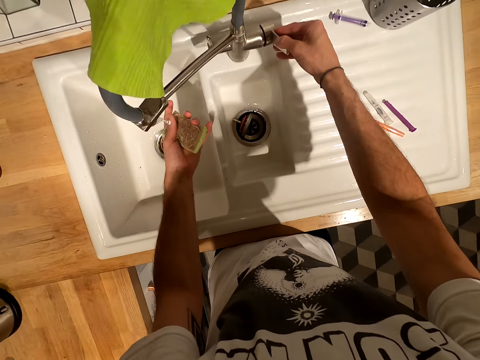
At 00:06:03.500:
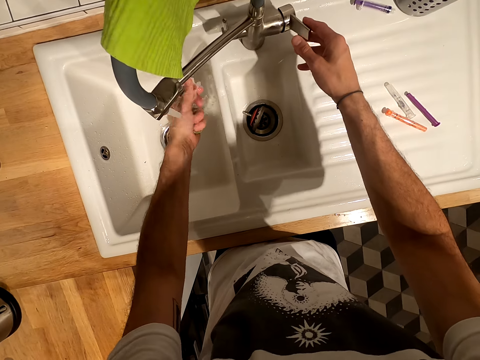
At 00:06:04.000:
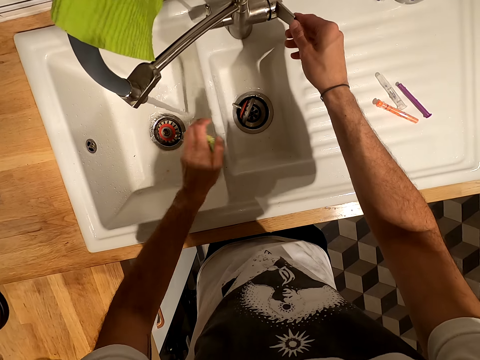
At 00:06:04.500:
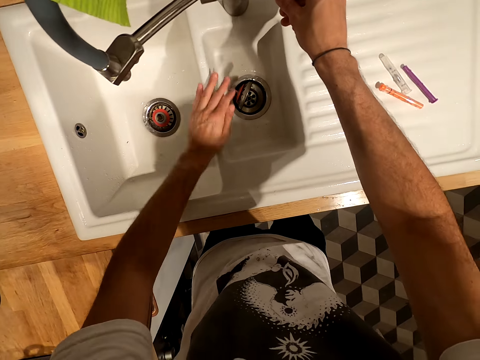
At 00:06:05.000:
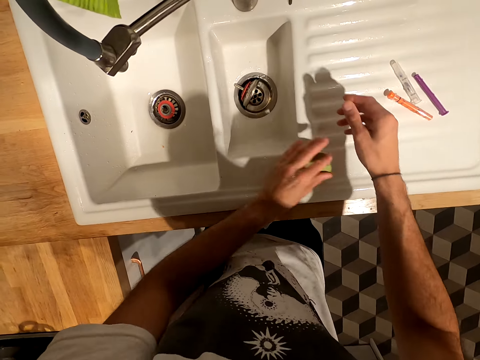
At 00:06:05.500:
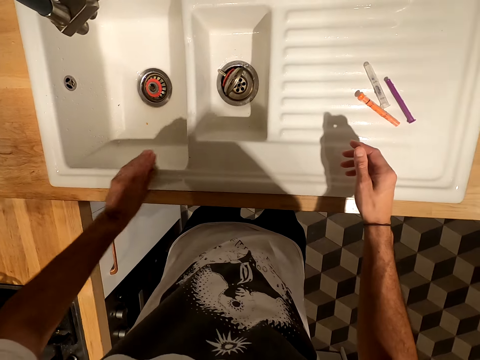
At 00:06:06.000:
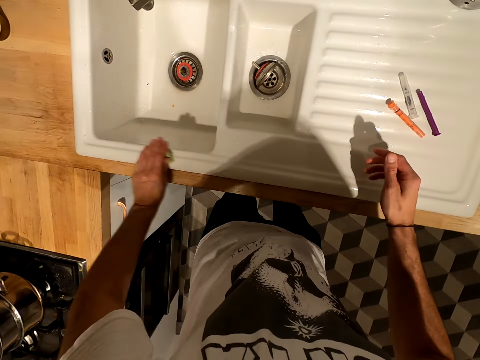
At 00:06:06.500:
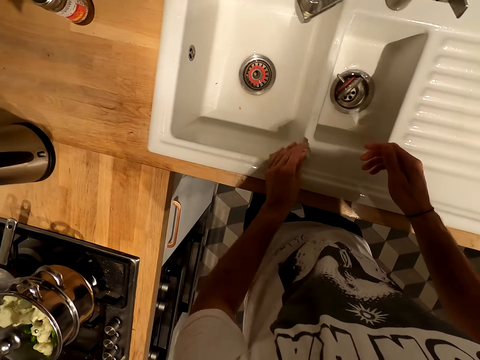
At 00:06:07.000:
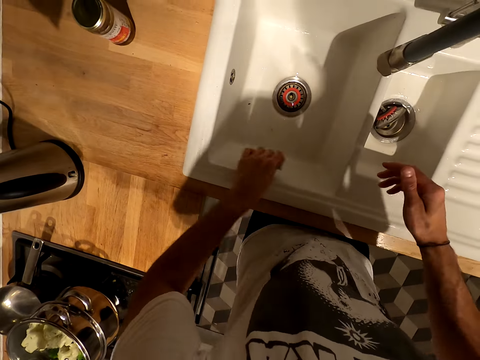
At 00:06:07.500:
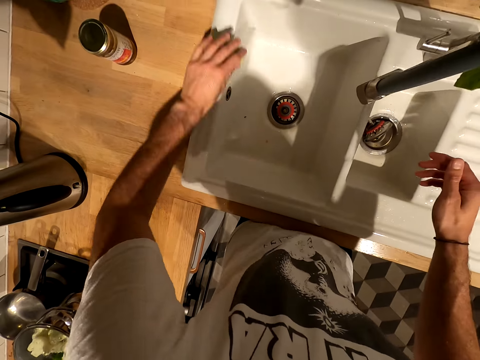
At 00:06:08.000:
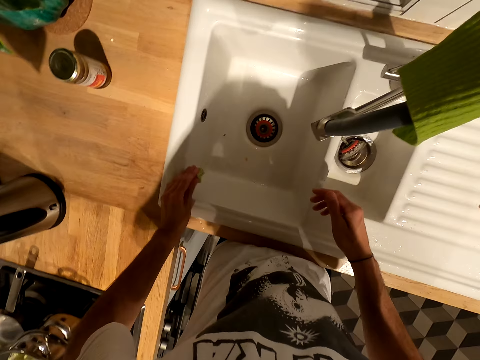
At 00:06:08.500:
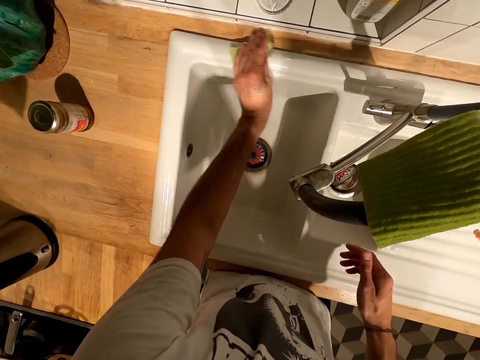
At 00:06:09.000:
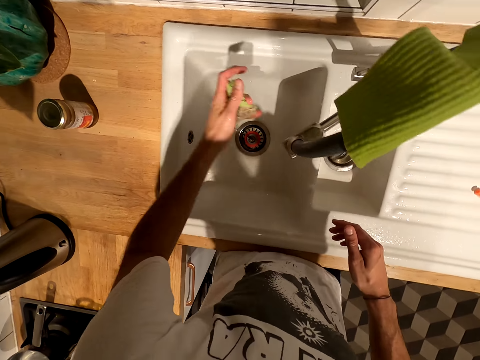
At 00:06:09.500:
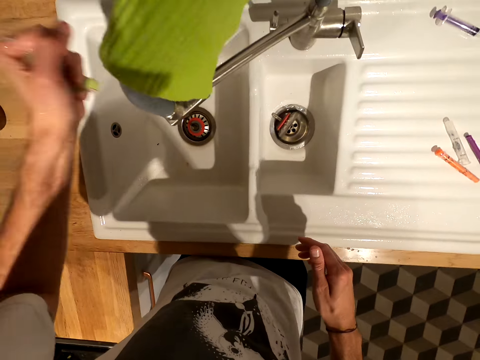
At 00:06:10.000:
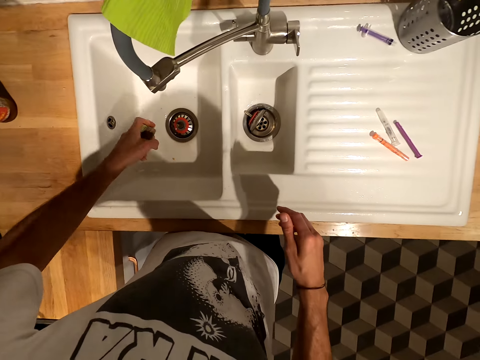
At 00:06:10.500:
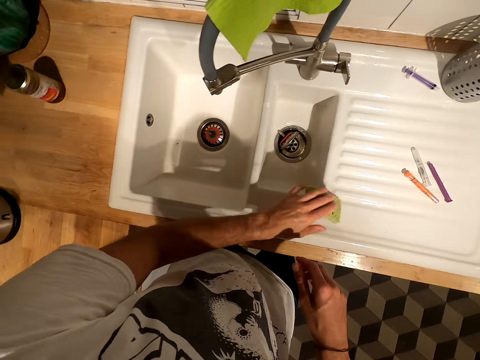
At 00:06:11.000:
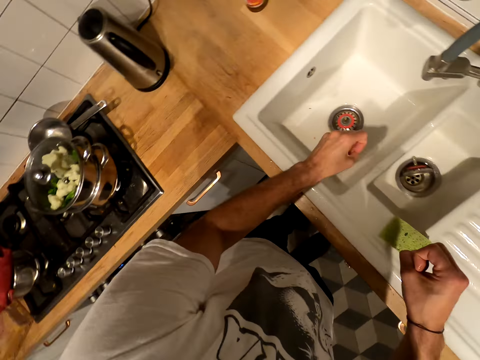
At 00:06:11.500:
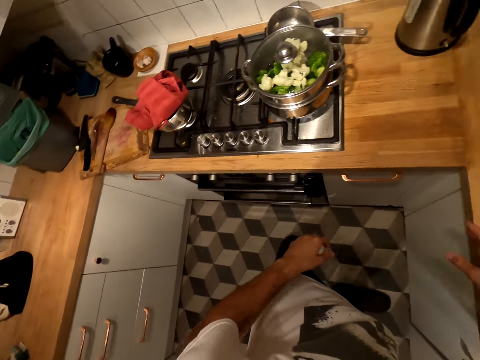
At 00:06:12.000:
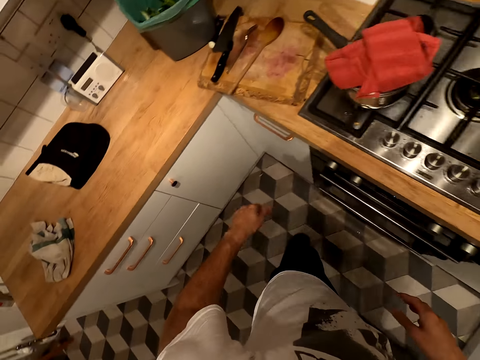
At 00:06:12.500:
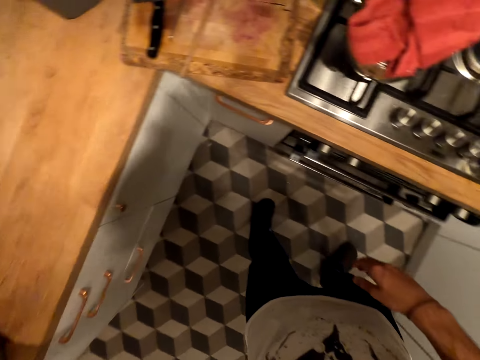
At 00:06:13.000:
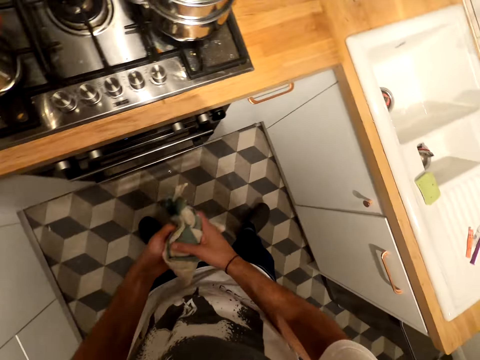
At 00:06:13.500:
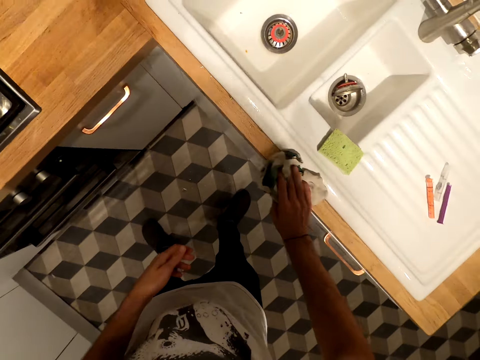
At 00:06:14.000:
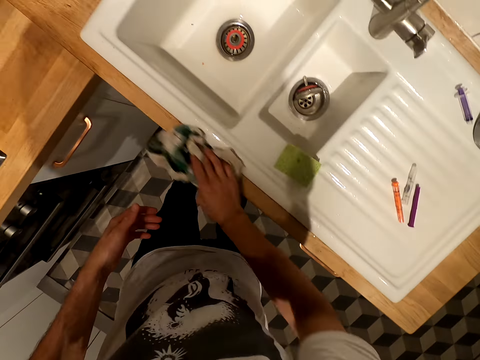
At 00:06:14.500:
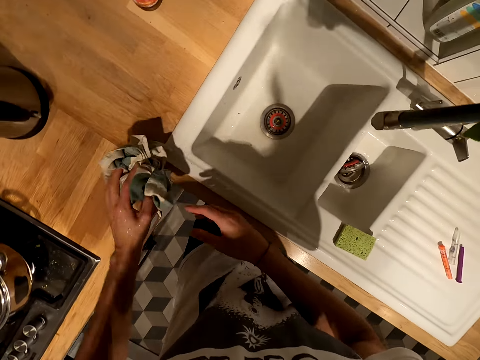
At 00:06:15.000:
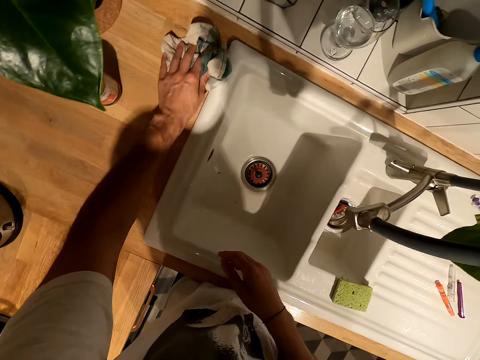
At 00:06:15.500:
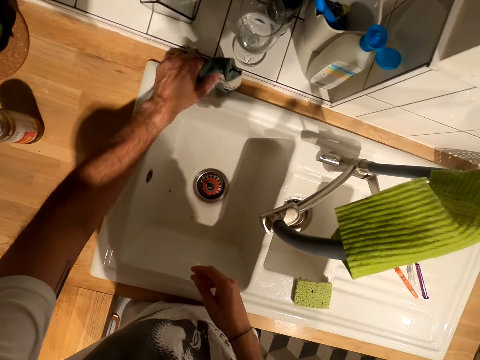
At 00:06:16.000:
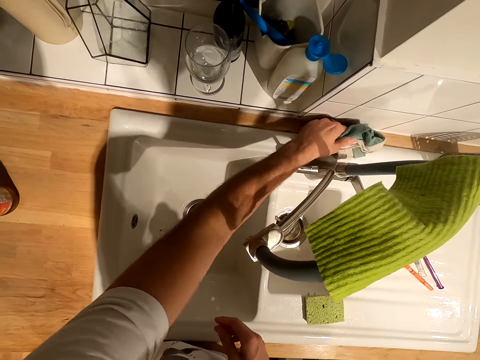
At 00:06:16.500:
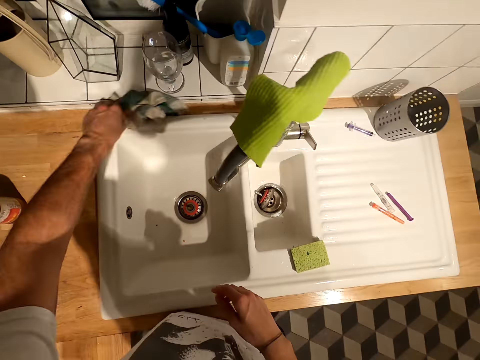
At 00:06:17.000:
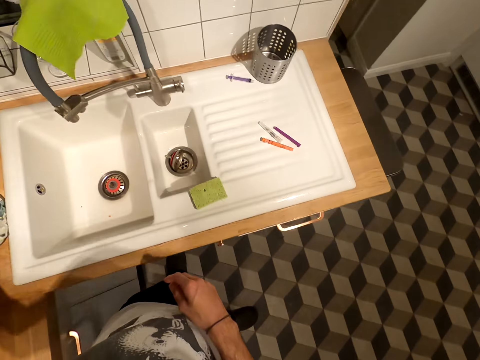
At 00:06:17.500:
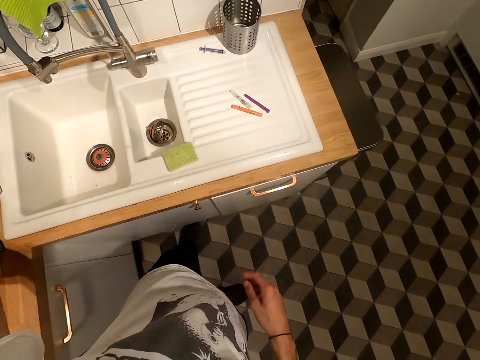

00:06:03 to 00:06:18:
The camera wearer turns on the tap. They squeeze the sponge. They wipe the sink board. They squeeze the sponge. They put the sponge on the sink board. They turn around. They pick up a linen towel. They dry the sink board using the linen towel.

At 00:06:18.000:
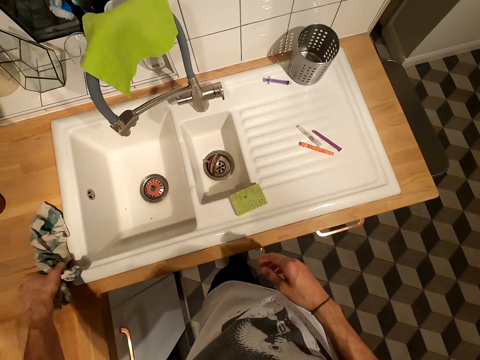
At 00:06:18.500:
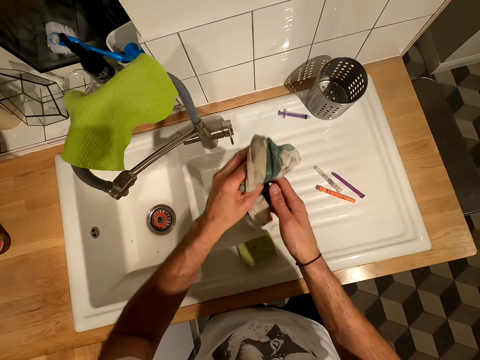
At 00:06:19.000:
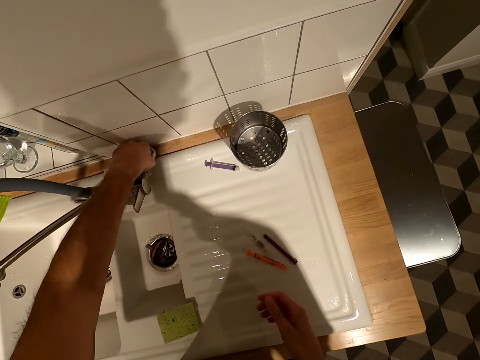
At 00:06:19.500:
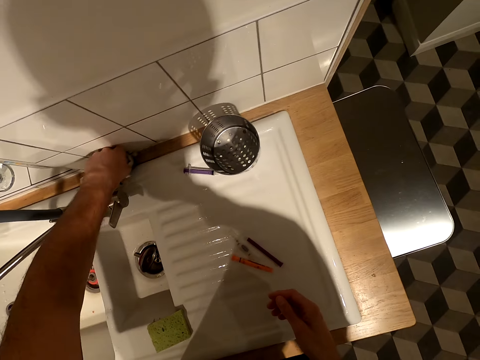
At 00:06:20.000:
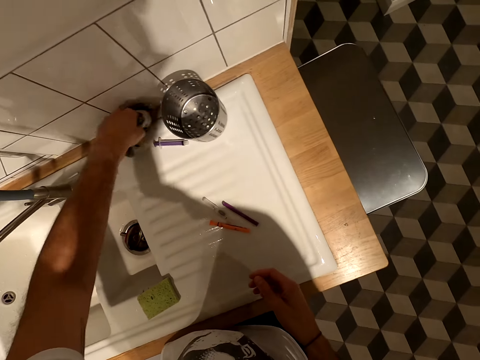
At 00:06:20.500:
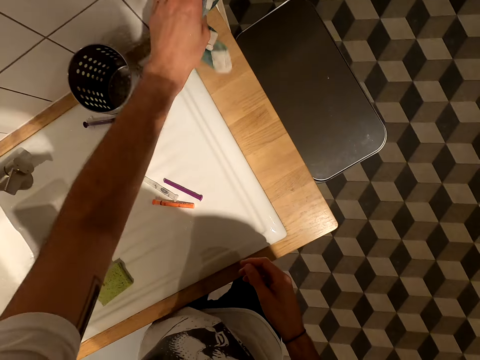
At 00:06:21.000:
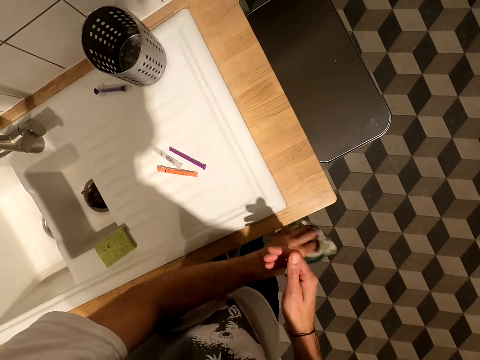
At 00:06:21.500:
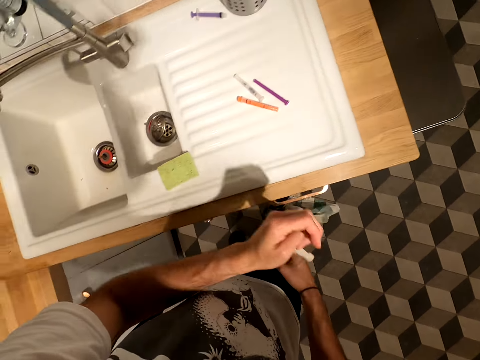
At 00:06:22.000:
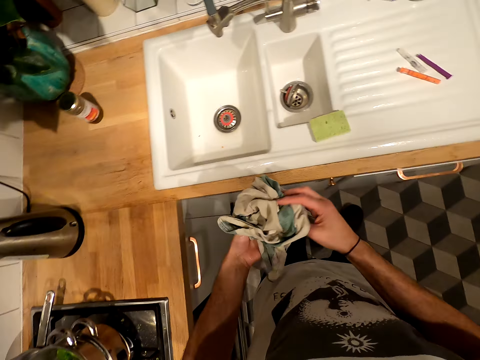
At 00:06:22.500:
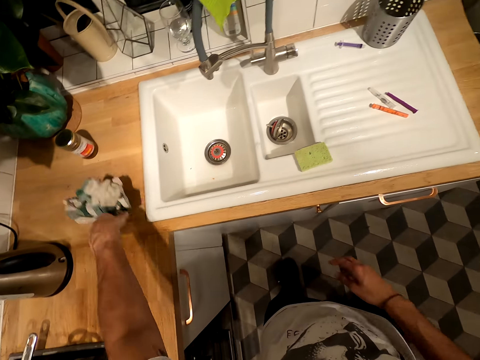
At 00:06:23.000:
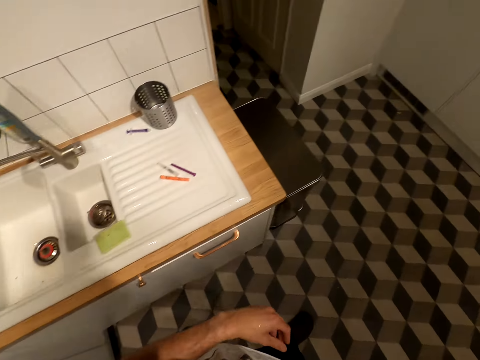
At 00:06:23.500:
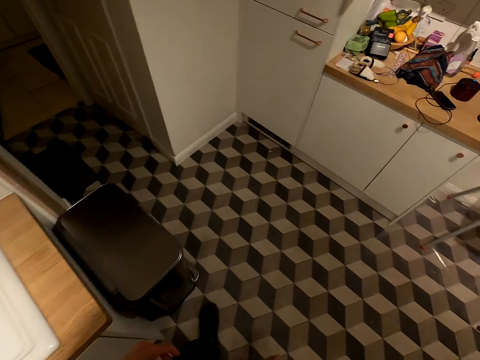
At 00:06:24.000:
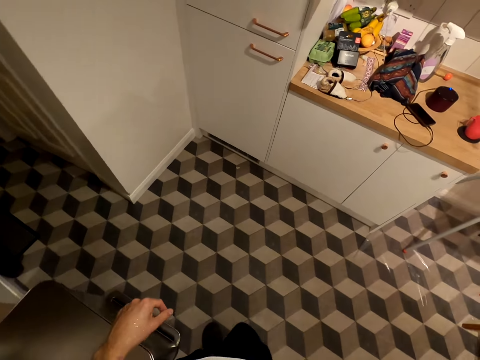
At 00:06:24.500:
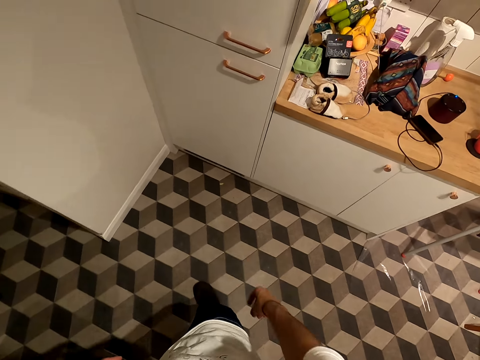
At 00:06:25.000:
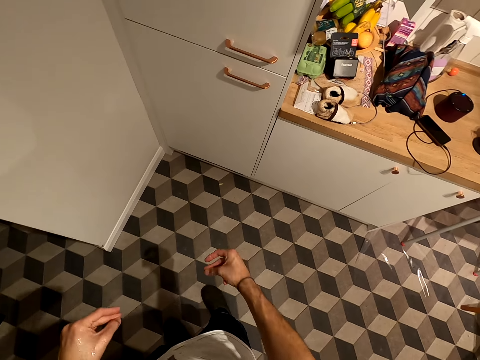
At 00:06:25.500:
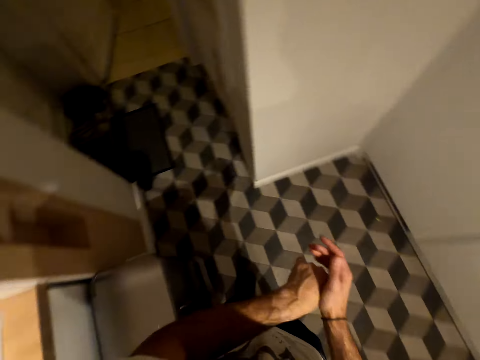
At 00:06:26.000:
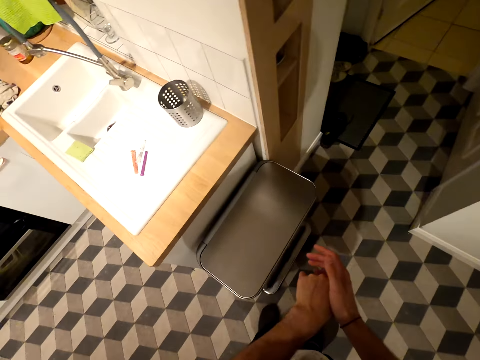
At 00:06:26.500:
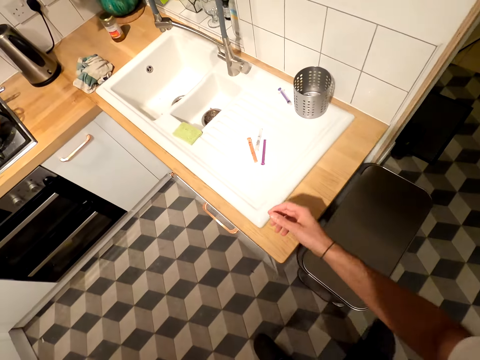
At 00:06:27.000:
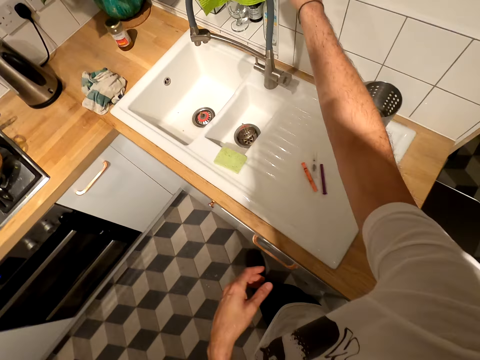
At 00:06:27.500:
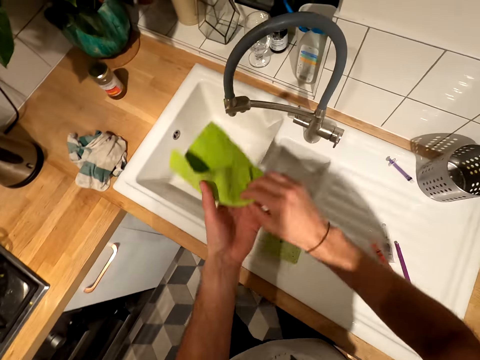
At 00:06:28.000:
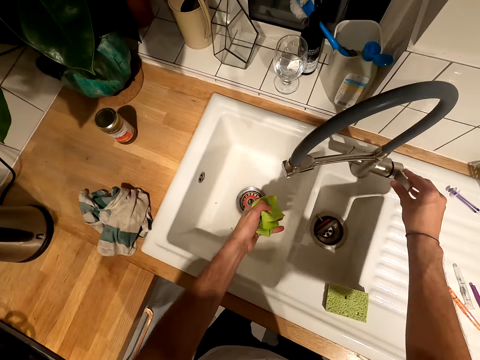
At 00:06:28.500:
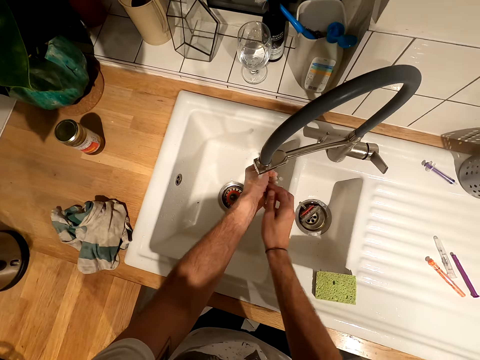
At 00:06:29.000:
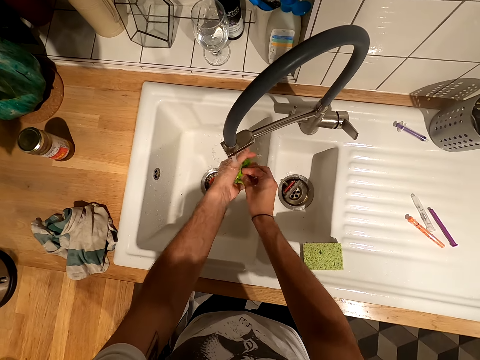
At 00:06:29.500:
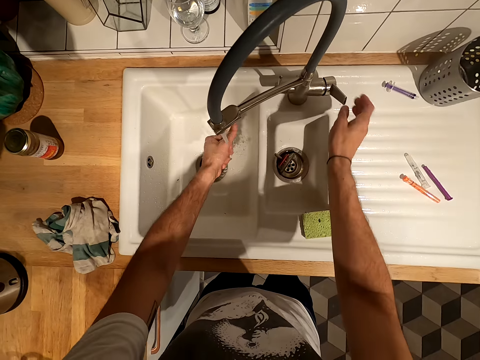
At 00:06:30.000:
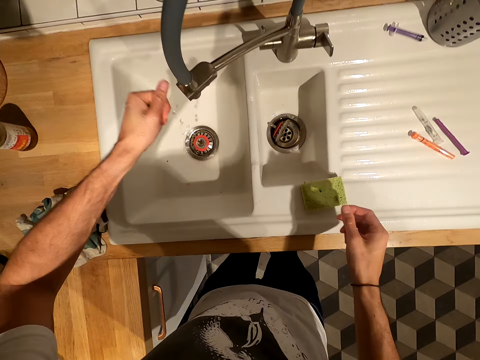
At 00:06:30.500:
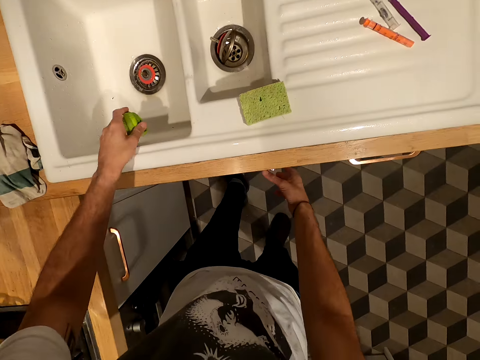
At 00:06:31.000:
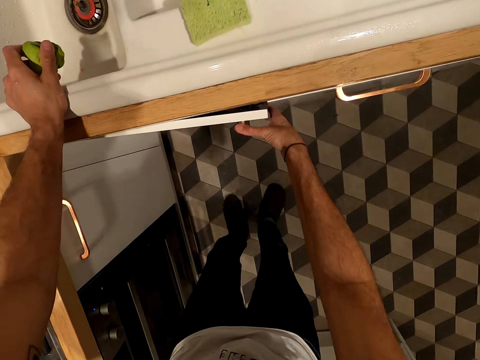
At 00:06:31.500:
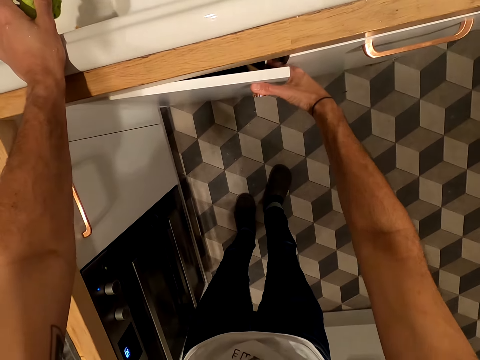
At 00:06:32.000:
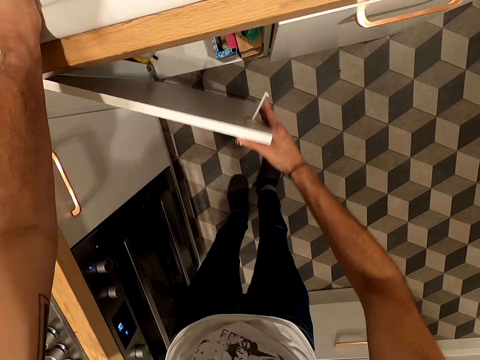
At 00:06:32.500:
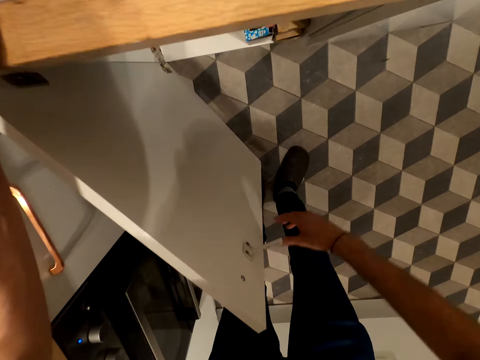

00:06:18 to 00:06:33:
The camera wearer drops the linen towel on the countertop. They walk. They stand. They clap hands. They turn around. They pick up a cloth from the sink tap. They raise their hand up. They open the tap. They rinse the cloth. They turn off the tap. They dry the cloth. They open the cupboard.
